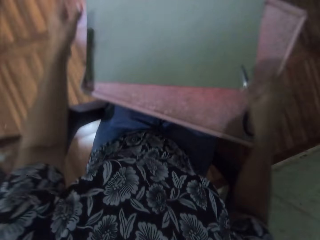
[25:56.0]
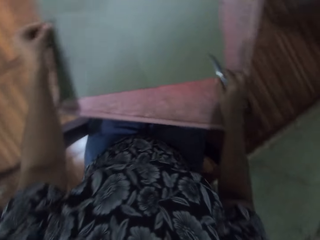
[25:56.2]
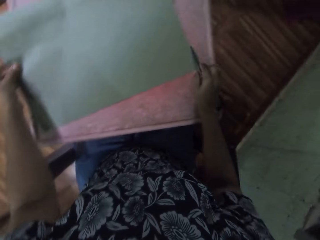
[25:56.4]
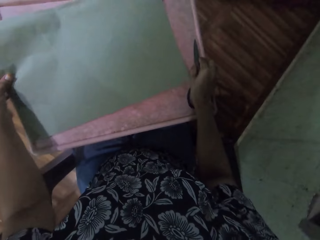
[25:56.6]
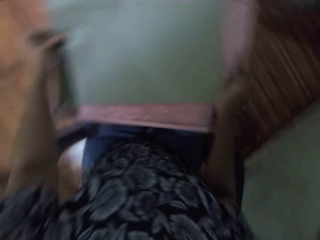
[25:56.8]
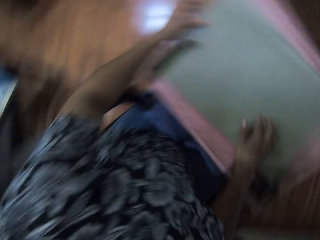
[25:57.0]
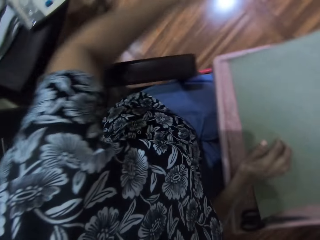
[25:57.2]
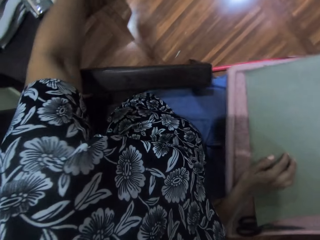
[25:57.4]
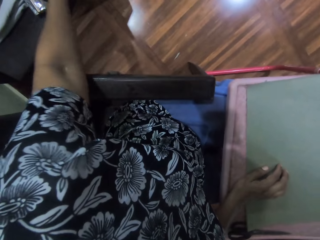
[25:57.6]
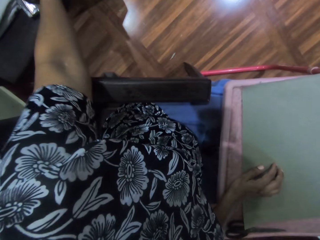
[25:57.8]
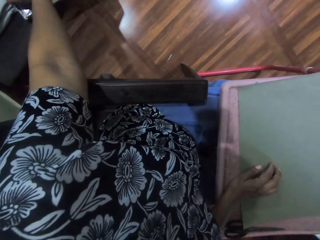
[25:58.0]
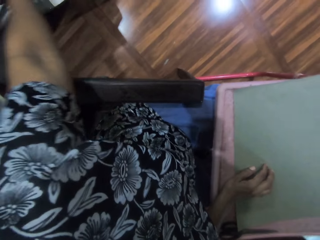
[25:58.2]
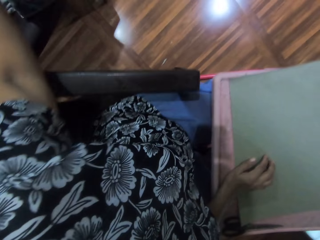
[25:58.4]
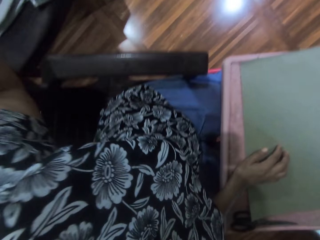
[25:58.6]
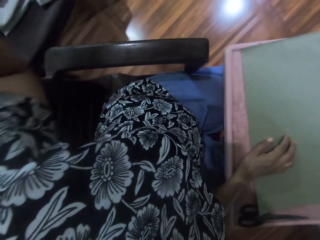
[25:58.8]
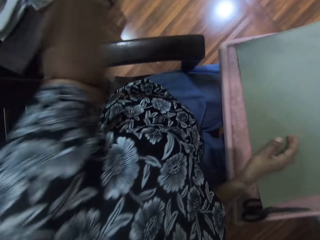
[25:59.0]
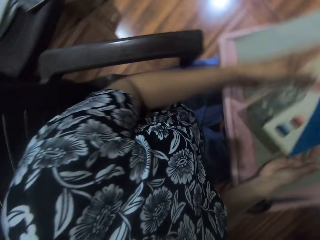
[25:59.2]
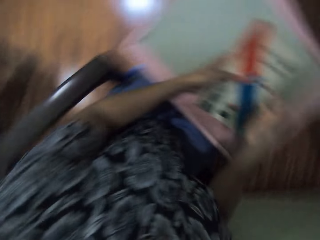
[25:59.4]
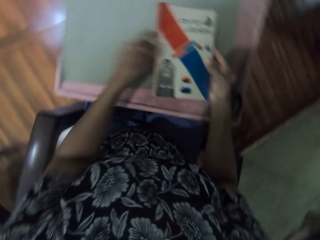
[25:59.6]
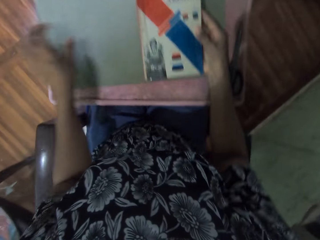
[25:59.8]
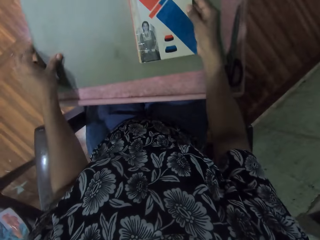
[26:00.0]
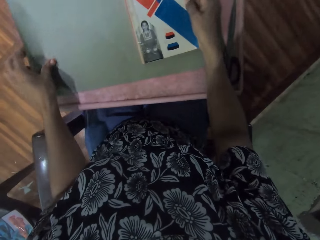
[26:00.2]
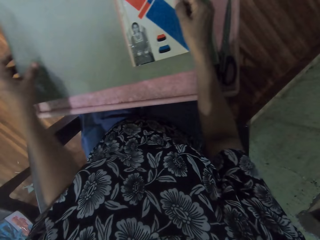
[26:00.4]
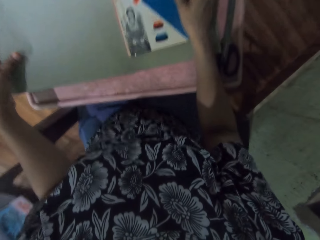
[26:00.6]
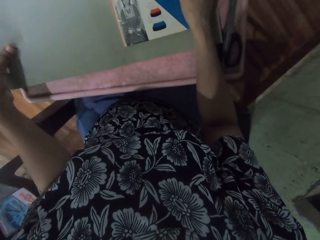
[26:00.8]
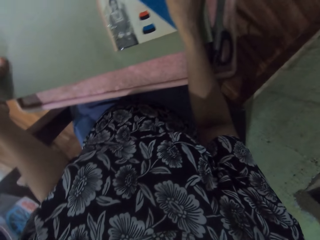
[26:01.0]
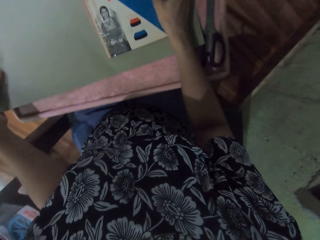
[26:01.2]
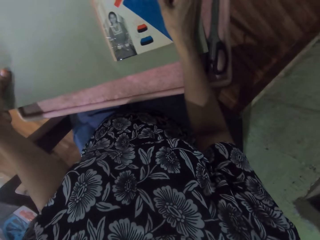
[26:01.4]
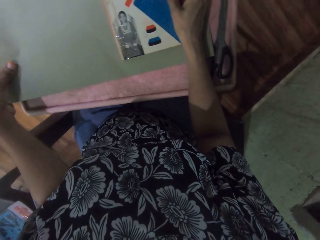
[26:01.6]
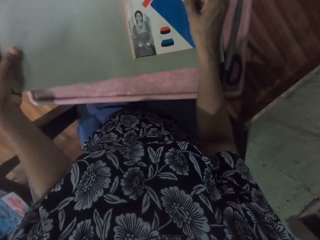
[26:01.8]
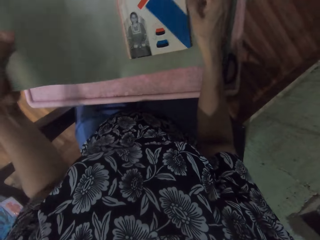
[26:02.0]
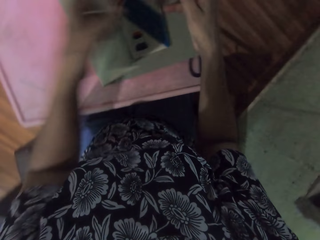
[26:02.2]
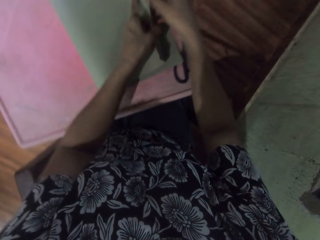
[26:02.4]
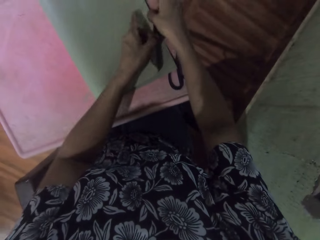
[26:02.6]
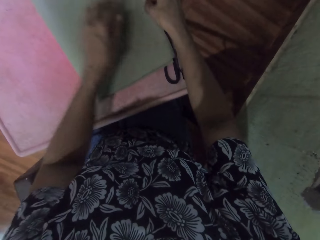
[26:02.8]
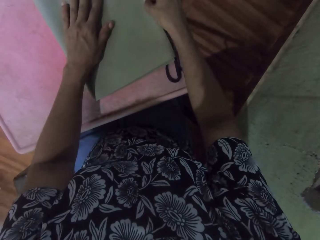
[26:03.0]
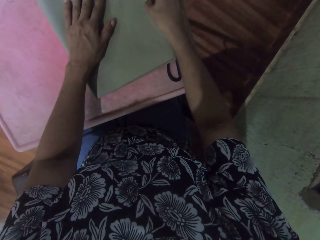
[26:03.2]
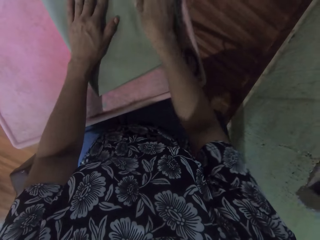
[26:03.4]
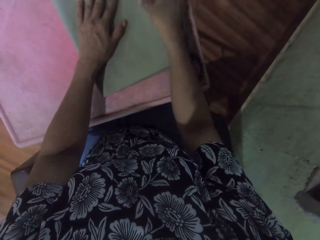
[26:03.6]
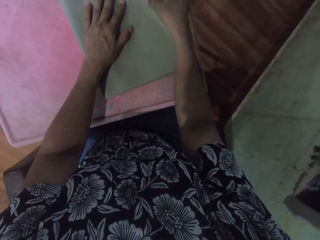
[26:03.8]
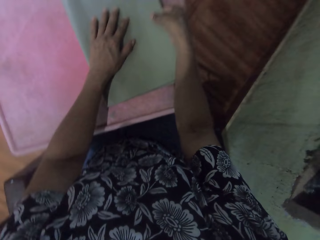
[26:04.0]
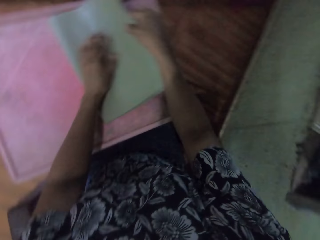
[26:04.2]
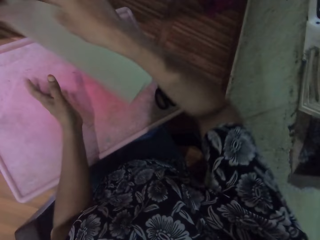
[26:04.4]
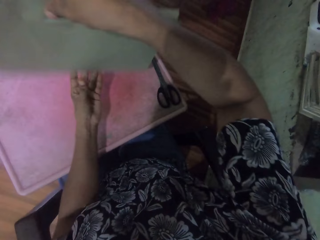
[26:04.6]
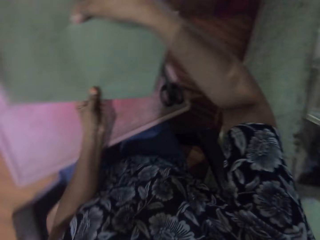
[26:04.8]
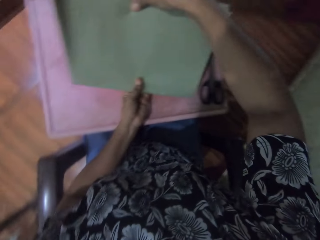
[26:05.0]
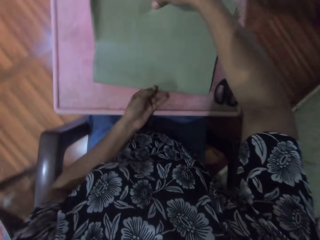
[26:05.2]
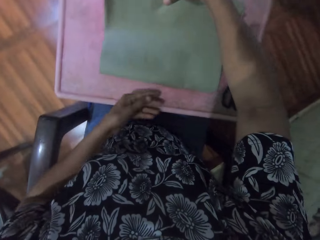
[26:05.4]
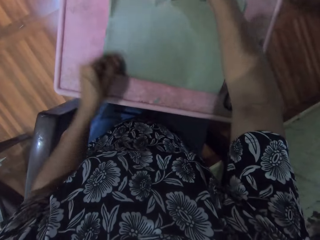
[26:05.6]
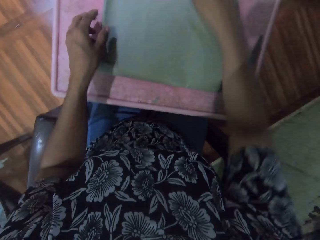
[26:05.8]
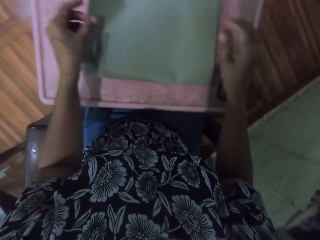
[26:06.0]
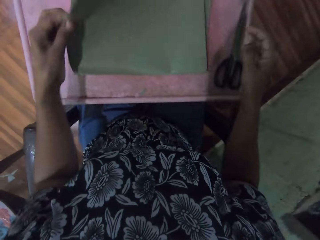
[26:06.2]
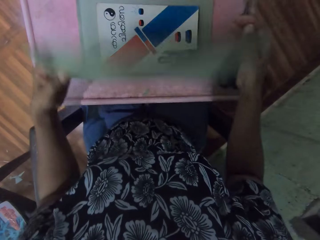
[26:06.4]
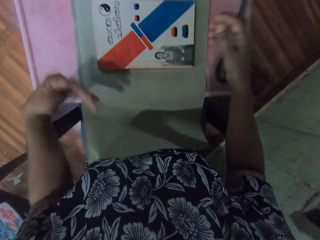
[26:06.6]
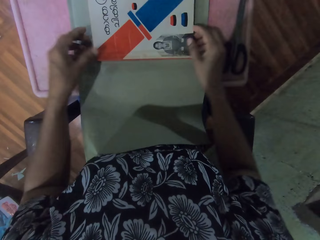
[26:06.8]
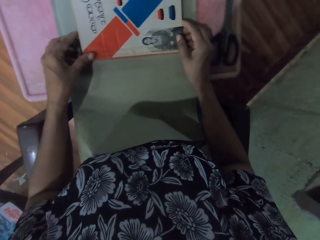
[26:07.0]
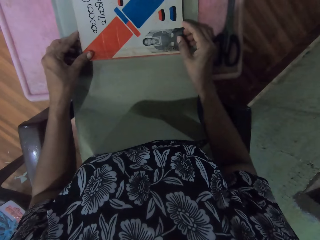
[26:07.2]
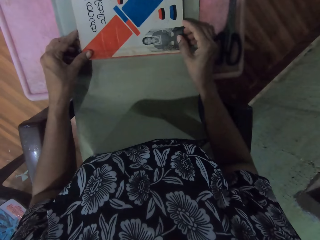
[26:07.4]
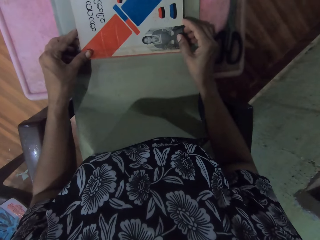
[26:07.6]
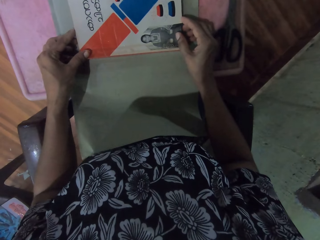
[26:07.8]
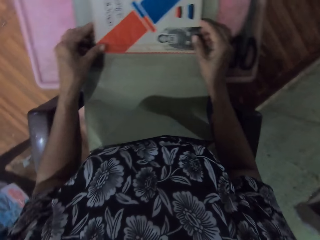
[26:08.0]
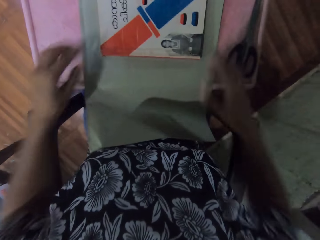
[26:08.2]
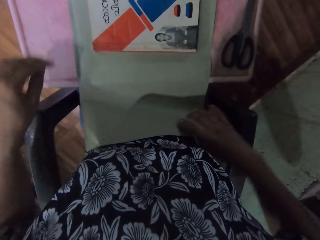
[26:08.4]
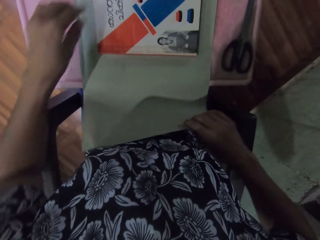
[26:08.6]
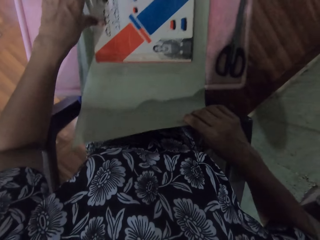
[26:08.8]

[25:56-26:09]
The camera wearer moves the brown paper on the table with her left hand. She picks the scissors from the table with her right hand. She picks up a book from the table with her left hand. She passes the book to the other hand. She drops the book on the brown paper with her left hand. She holds the paper with the hand and folds the paper with the hand. She covers the book with the brown paper in her left hand. She turns the book with both hands. She opens the brown paper with both hands. She adjusts the book in the brown paper with both hands.

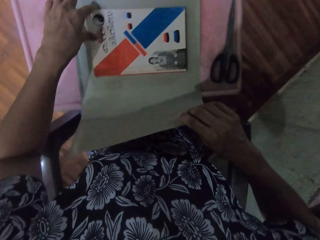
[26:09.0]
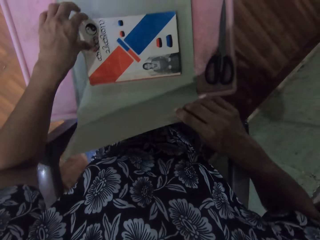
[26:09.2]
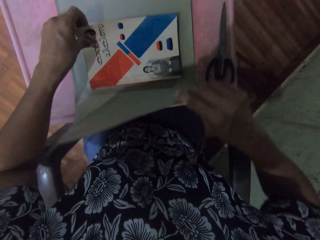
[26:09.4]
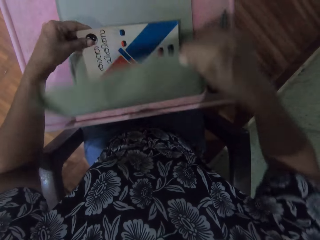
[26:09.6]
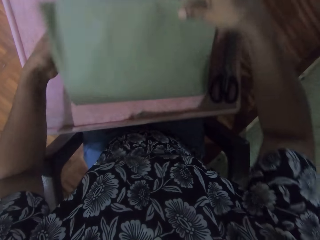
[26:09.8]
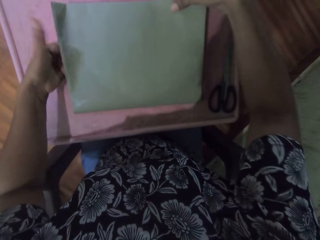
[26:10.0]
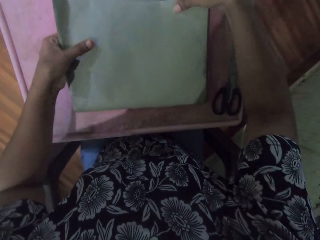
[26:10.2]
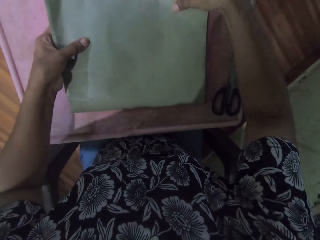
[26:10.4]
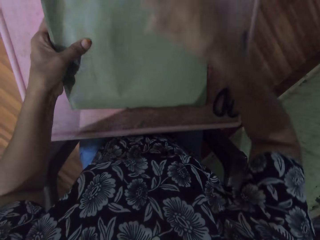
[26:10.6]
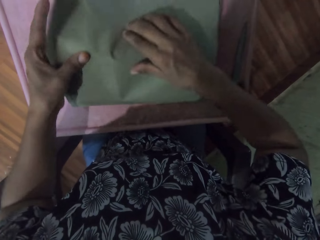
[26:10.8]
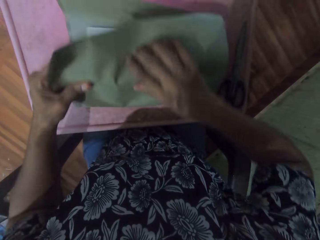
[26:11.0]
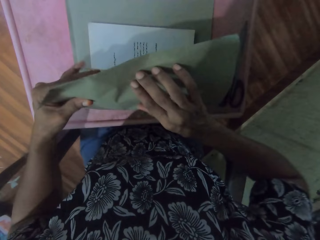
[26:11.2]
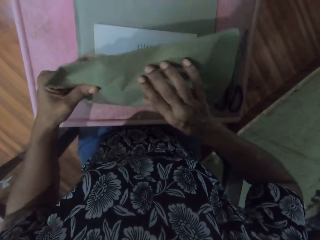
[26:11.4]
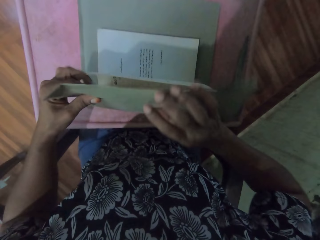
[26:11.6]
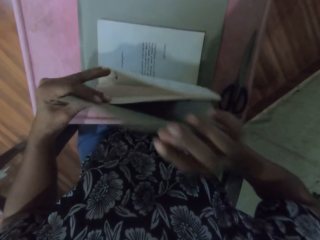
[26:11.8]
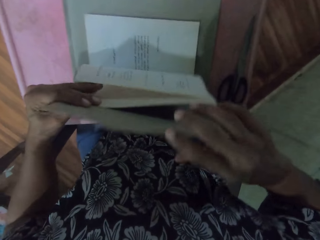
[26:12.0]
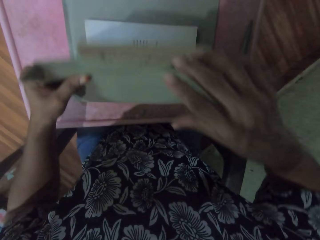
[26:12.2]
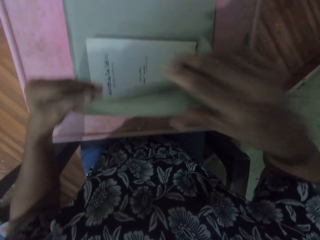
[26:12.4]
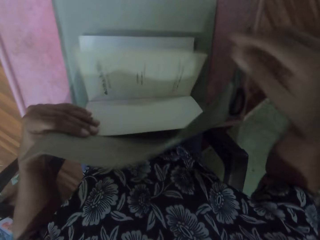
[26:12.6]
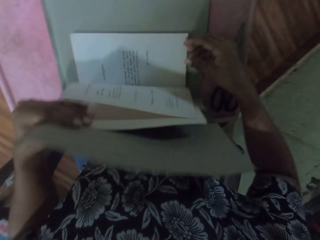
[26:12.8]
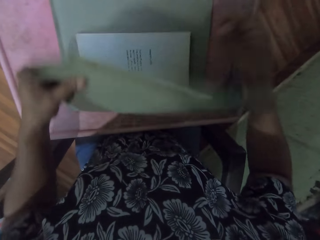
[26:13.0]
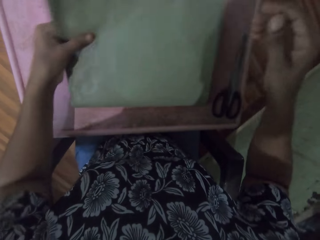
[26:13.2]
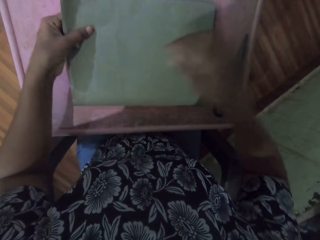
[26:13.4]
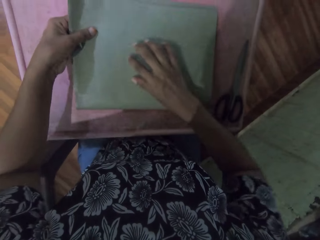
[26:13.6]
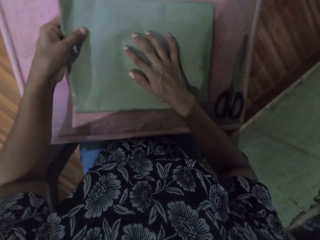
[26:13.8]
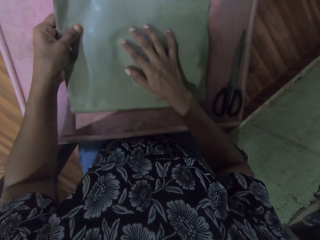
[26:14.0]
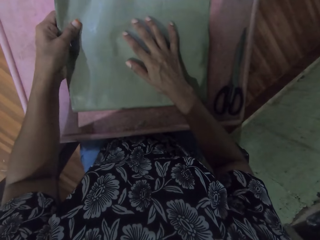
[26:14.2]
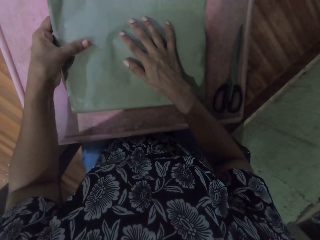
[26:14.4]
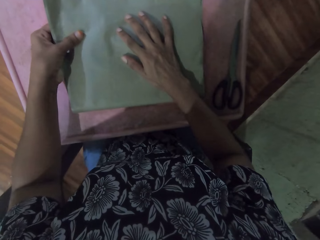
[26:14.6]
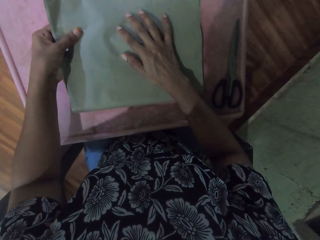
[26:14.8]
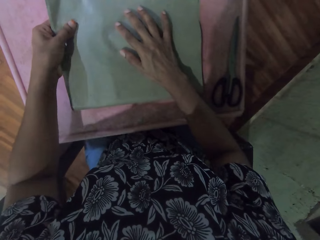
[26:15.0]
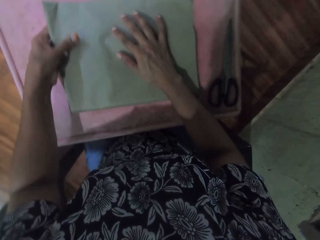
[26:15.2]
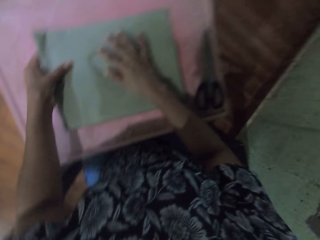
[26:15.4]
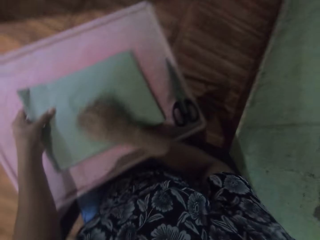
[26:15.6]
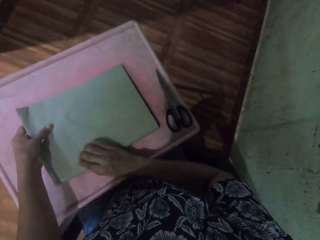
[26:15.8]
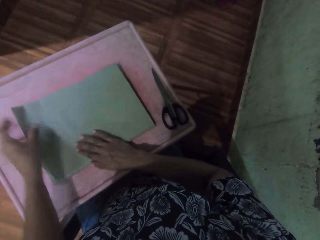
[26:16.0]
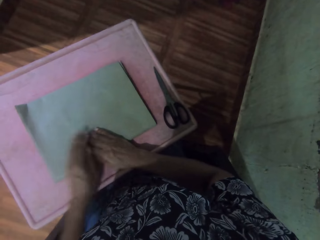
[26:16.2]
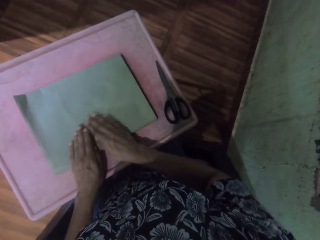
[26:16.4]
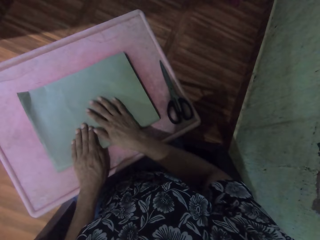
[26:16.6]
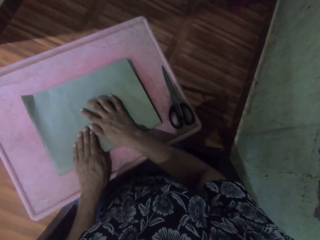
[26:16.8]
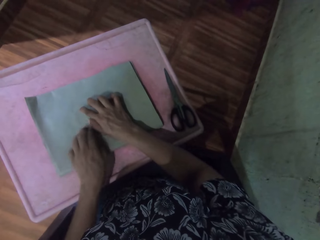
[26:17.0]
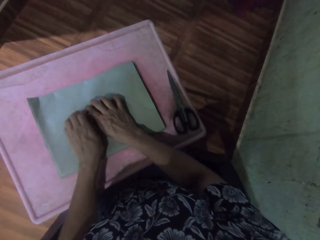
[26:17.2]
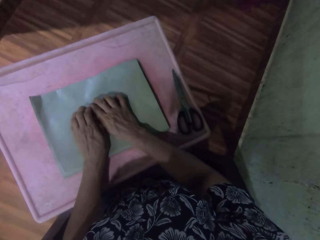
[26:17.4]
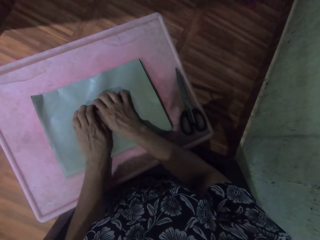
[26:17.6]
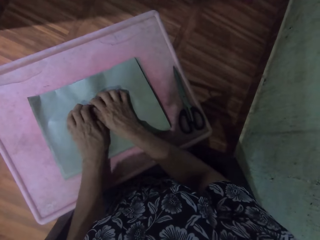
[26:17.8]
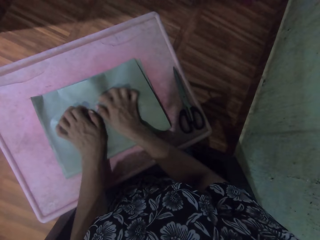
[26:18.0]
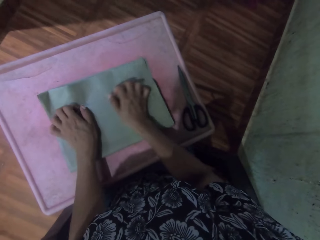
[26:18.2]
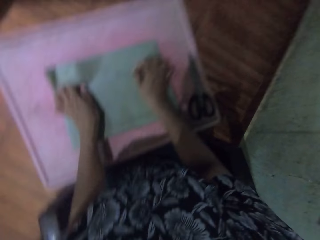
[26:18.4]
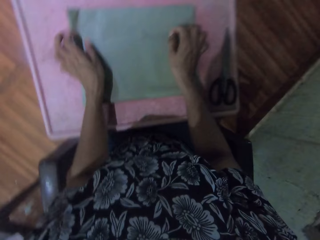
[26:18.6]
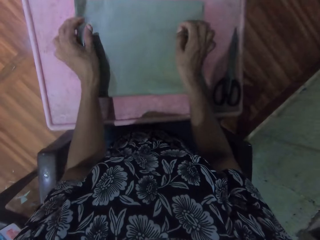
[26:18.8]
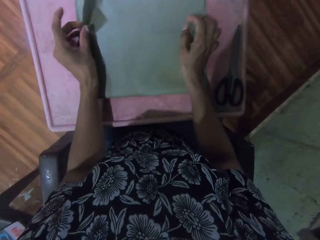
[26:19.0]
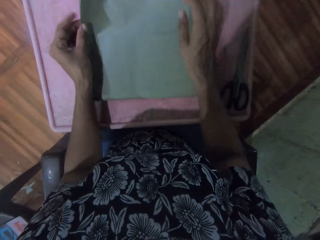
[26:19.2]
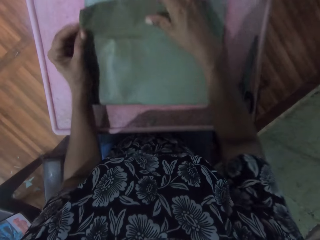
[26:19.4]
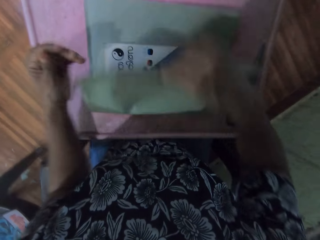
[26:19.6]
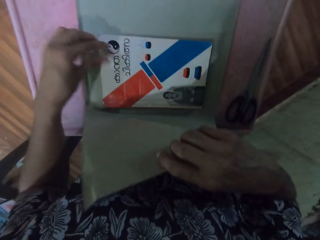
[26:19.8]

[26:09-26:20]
The camera wearer covers the book with the brown paper in her right hand. She opens the cover of the book. She touches the paper. She folds the brown paper around the first page of the book with both hands. She turns the book with both hands. She opens the brown paper with her right hand.
